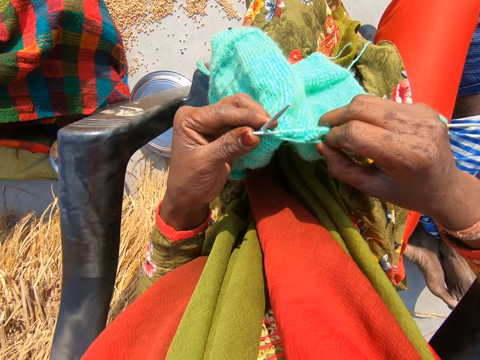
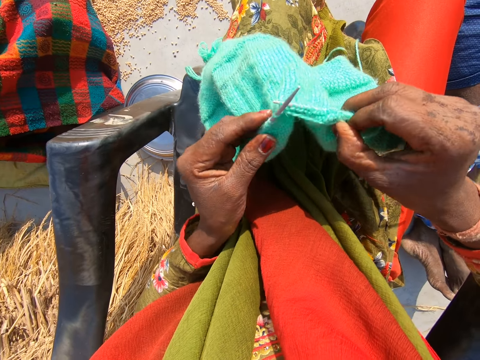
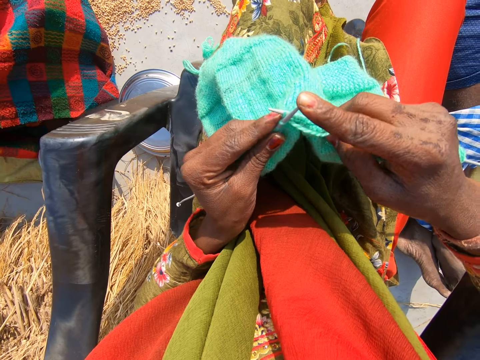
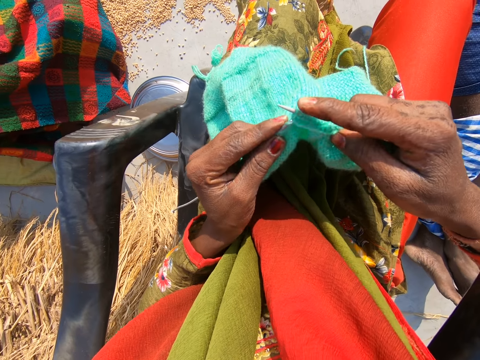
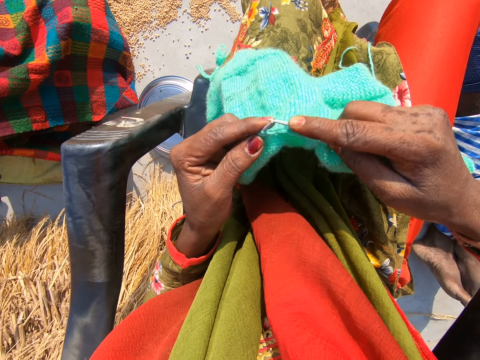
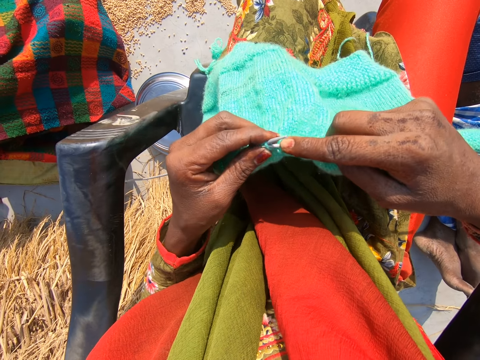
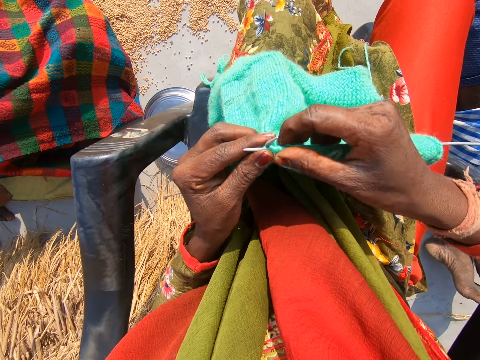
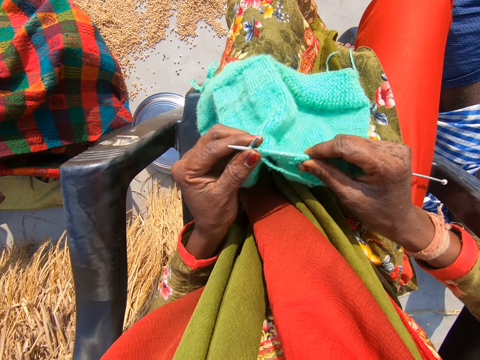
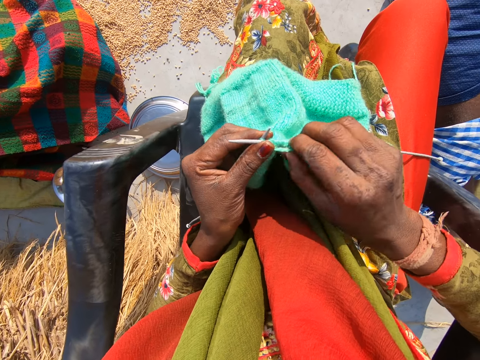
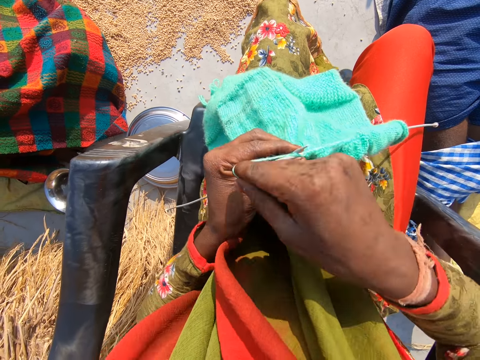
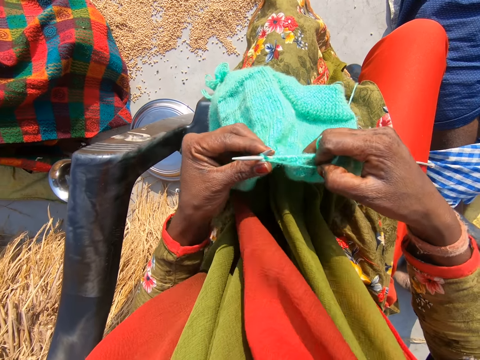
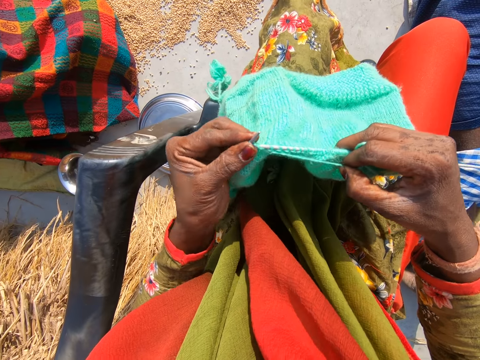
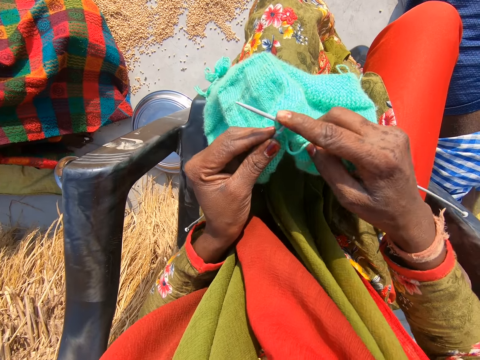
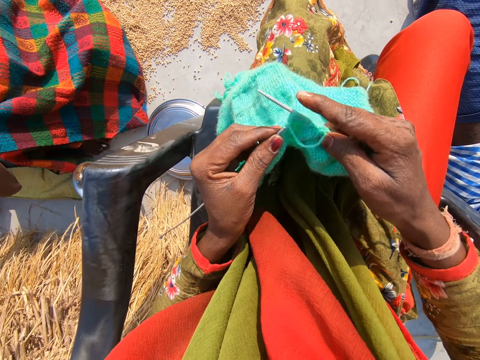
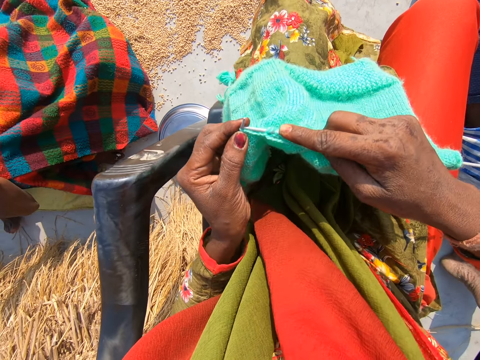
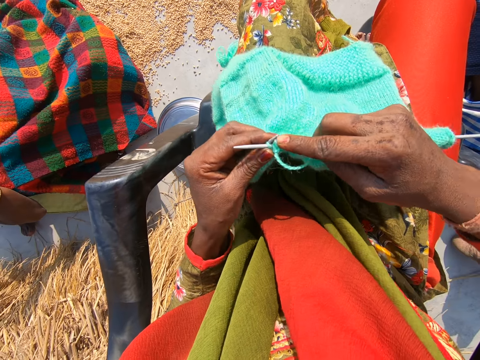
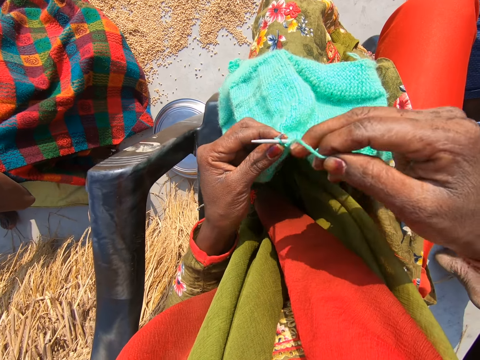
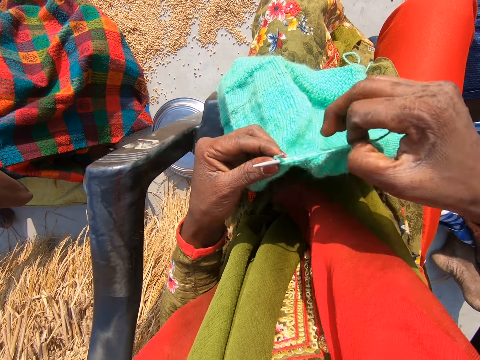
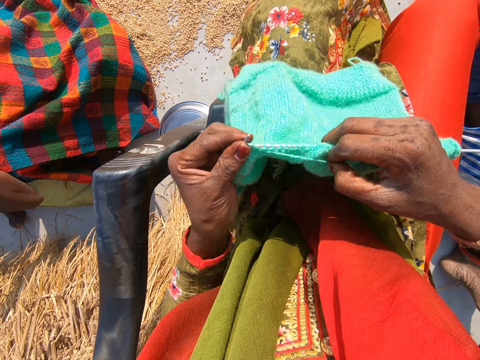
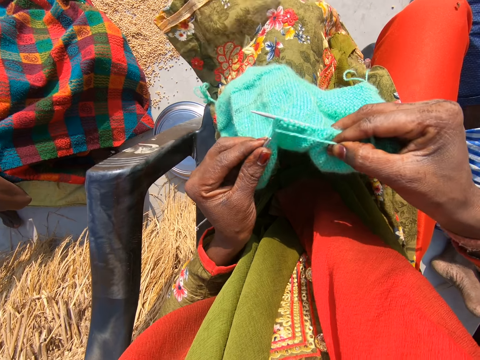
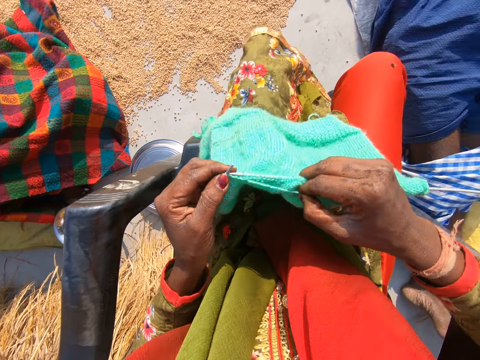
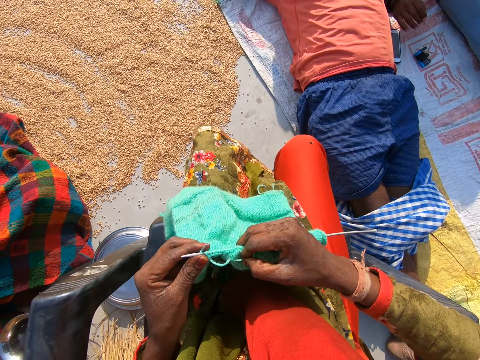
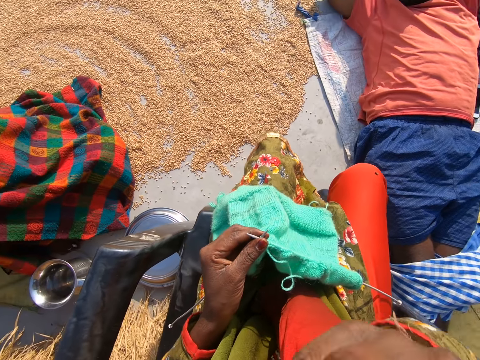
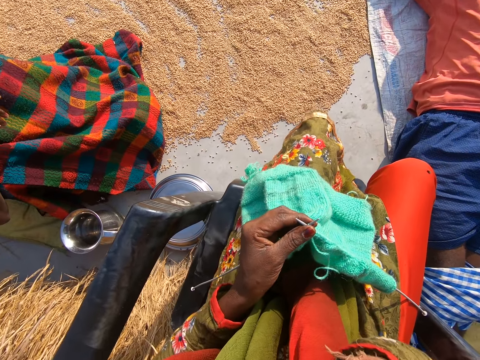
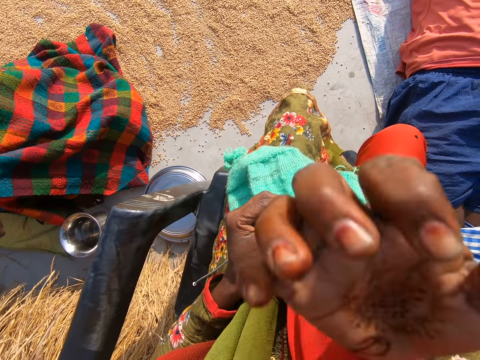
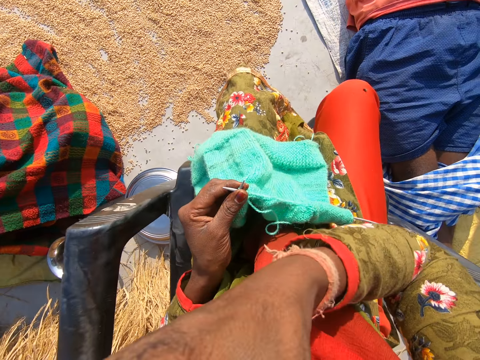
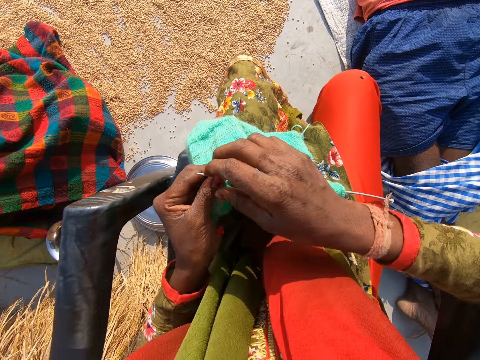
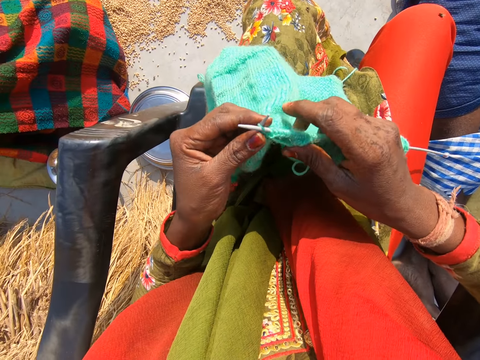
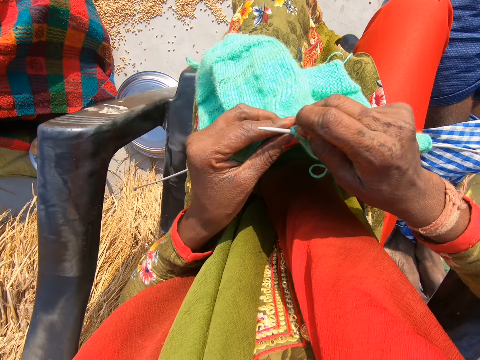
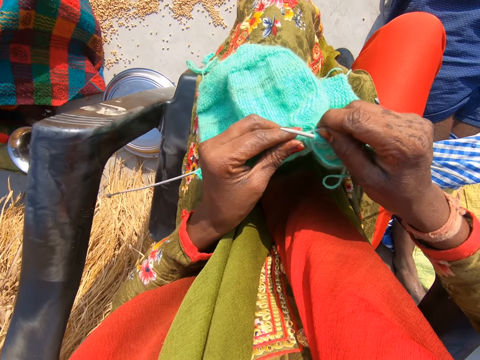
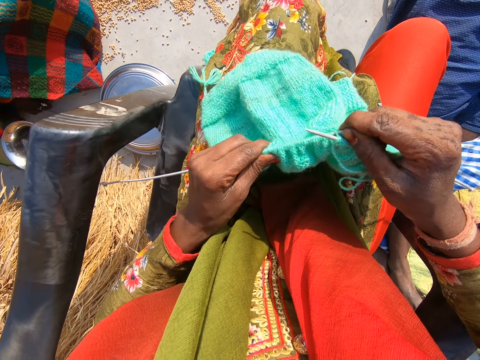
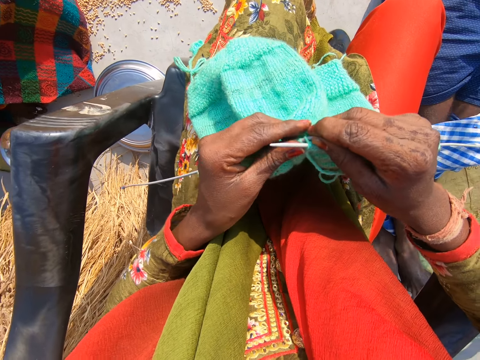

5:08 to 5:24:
A man removes his hand from a phone. The camera wearer touches her face with her right hand. She moves her hand away from the crochet. She moves her hand away from the face, moves her hand toward the face and moves her hand away from the face. She knits a cloth. She adjusts the shawl with her left hand.

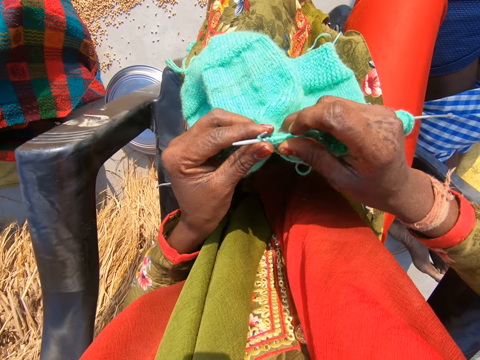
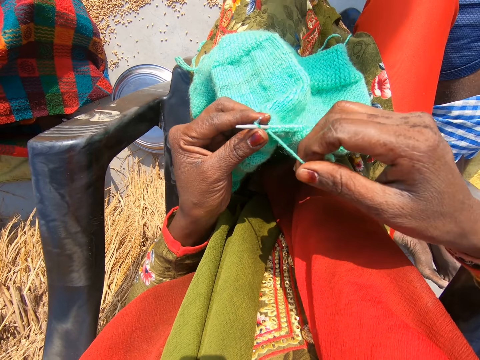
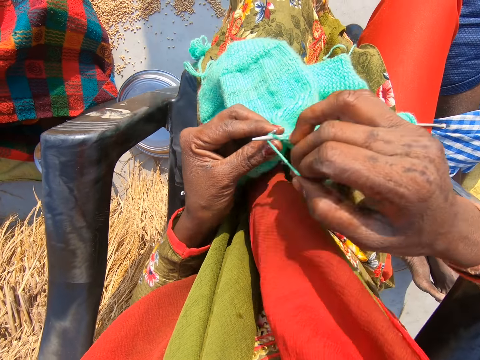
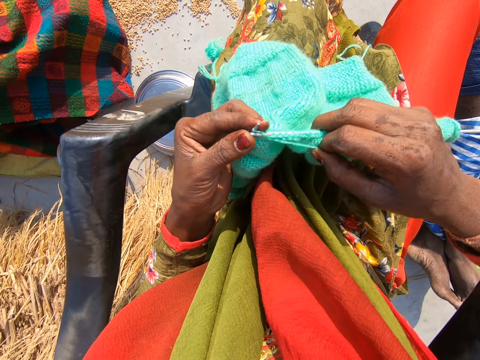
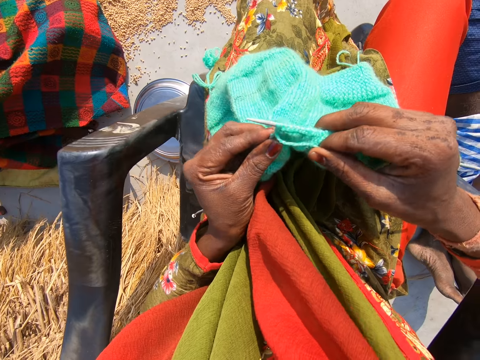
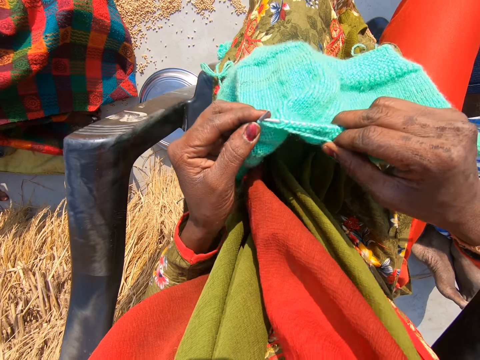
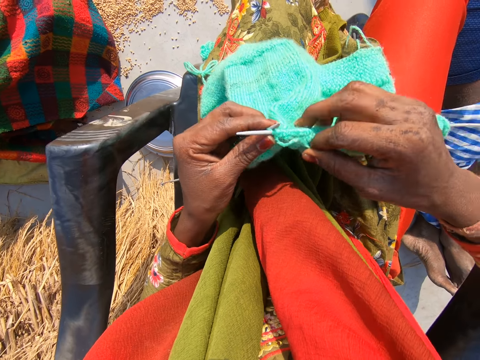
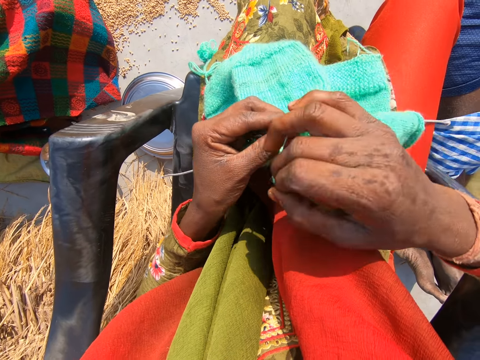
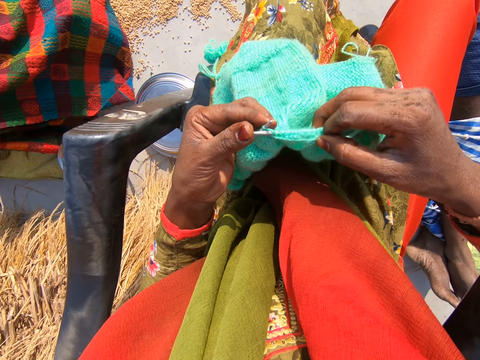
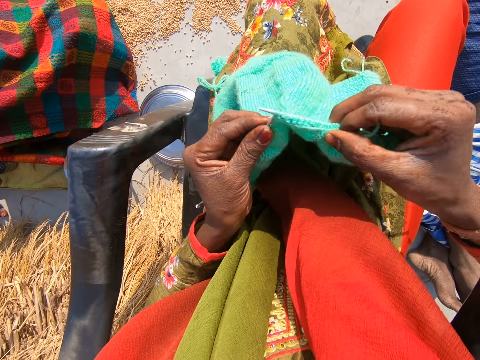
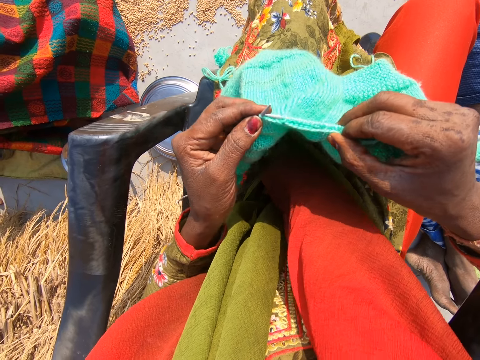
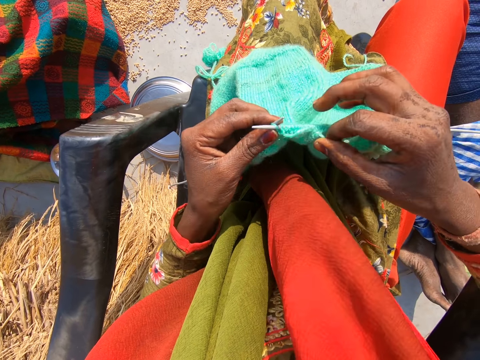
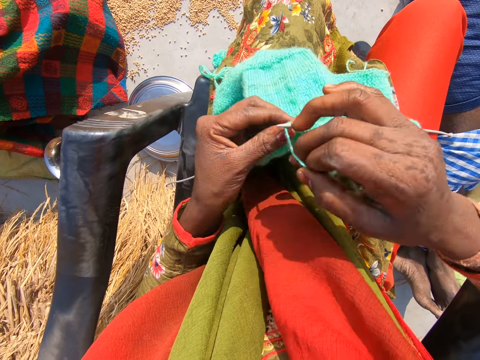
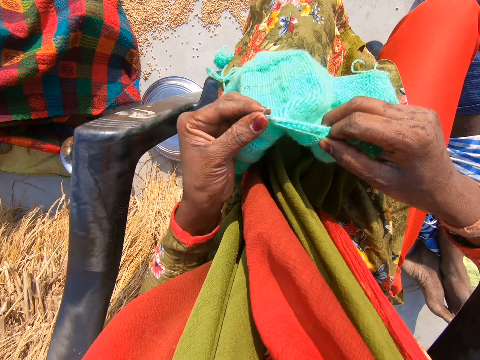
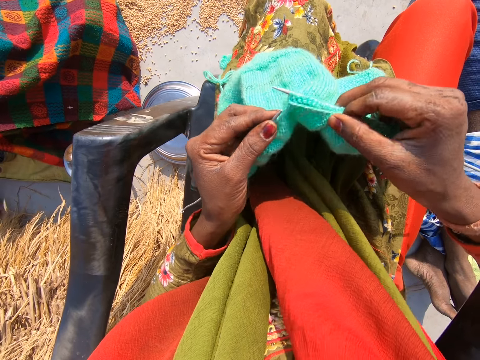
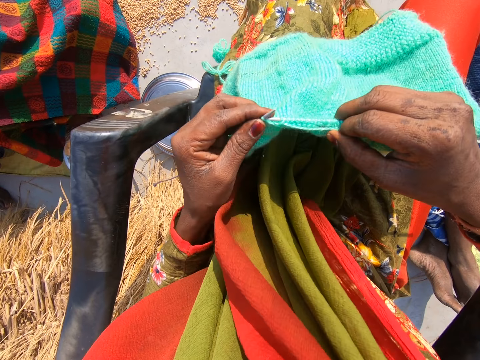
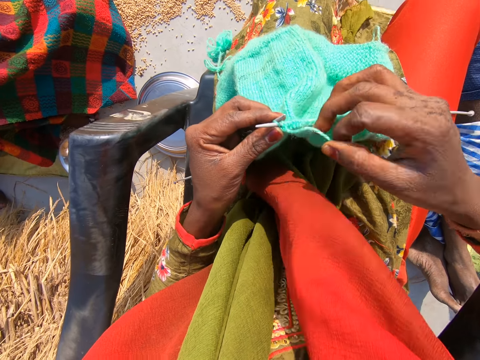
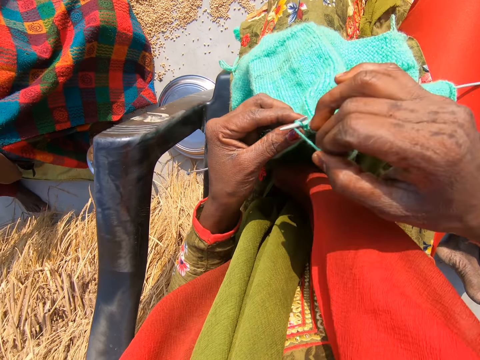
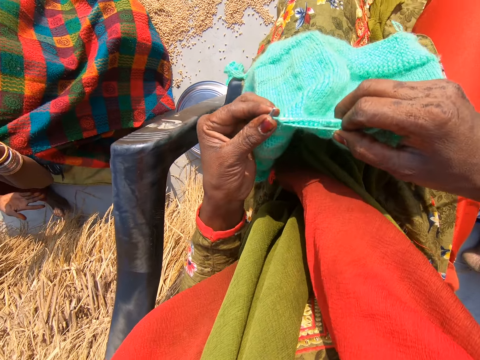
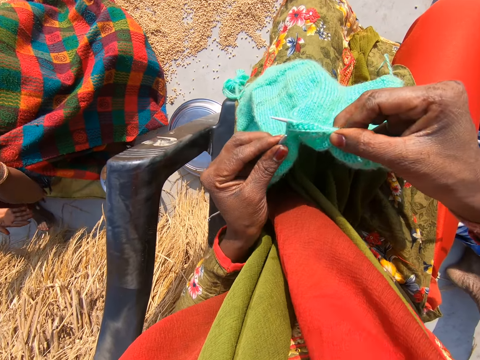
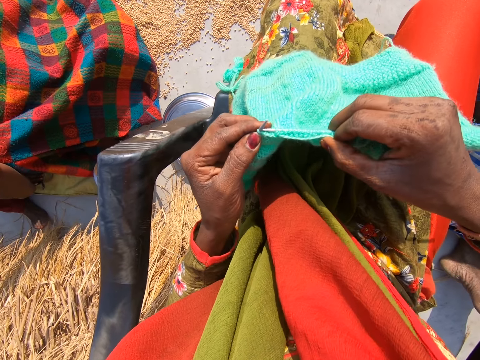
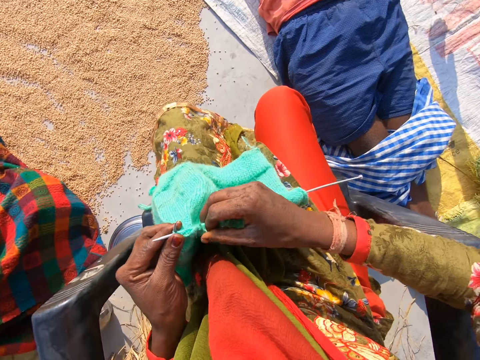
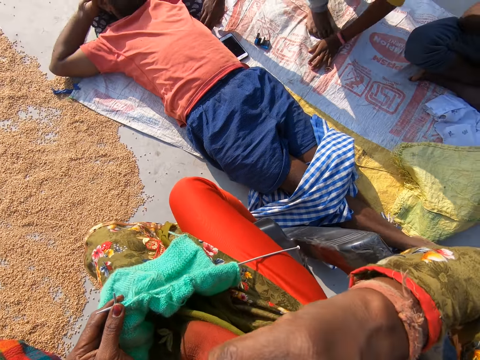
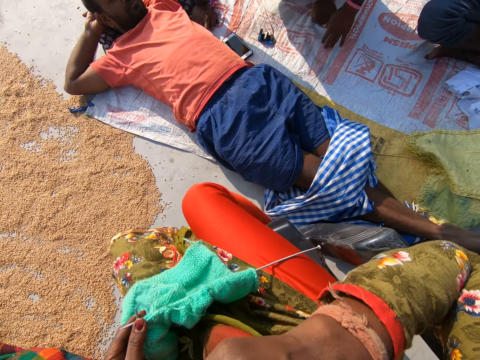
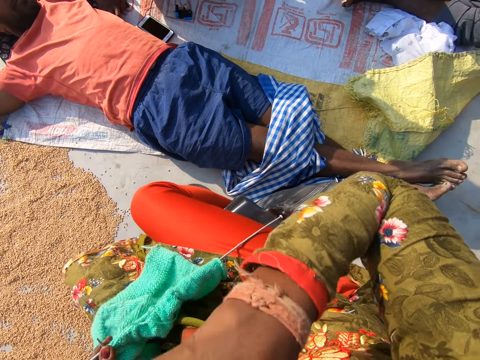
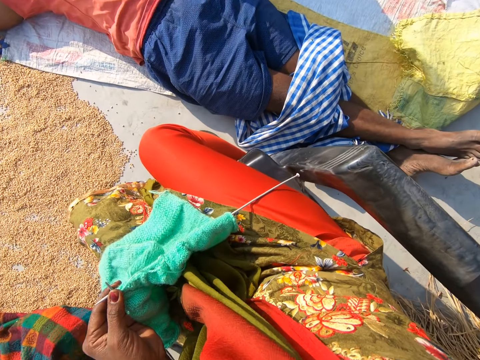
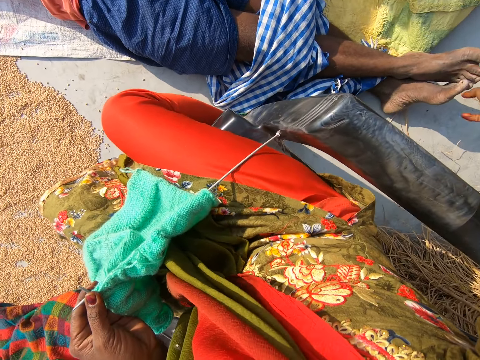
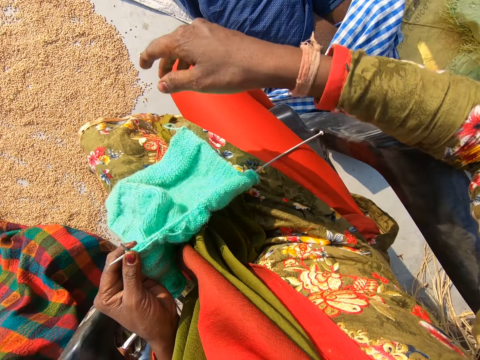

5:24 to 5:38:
The camera wearer knits the shawl. A woman interacts with a man and another man. A person rubs her hands. The camera wearer moves her hand towards the face. She interacts with the first man, a third man, the woman and the second man. She touches her face with her right hand. Another man stands up. The camera wearer points towards the second man with her right hand. She lifts her right hand and lowers her right hand.
